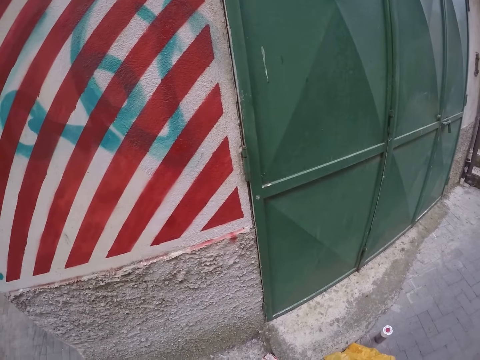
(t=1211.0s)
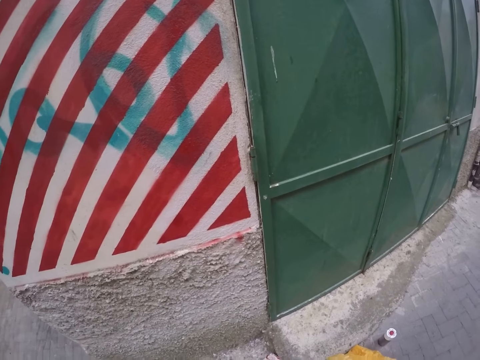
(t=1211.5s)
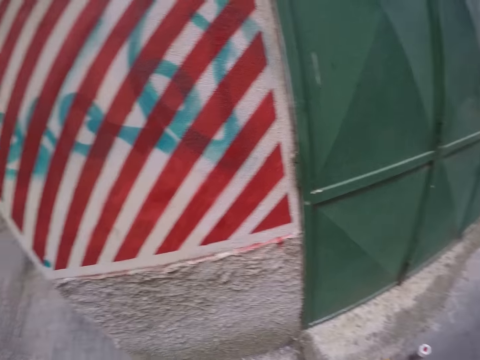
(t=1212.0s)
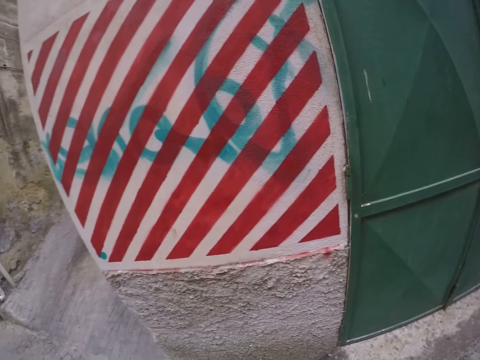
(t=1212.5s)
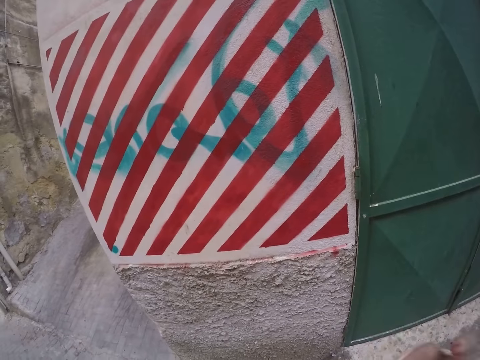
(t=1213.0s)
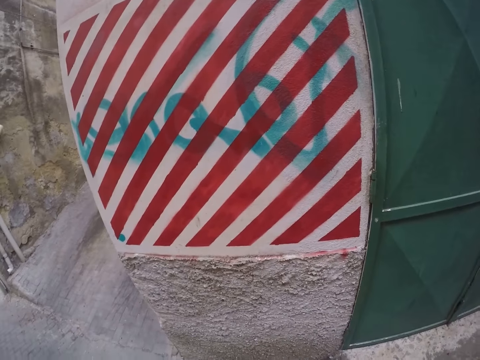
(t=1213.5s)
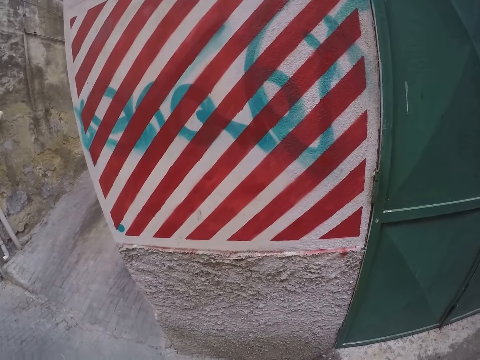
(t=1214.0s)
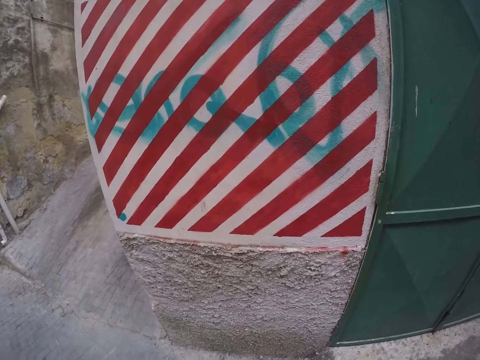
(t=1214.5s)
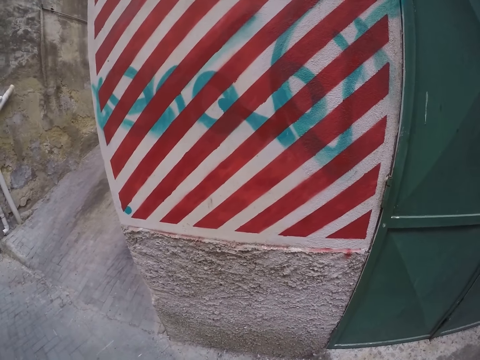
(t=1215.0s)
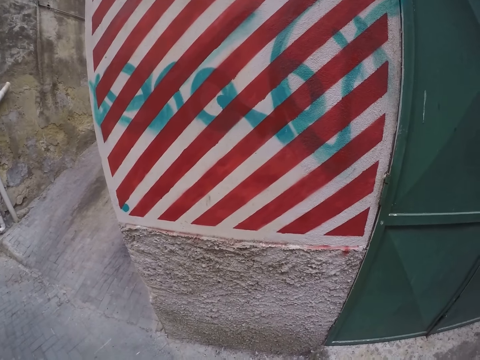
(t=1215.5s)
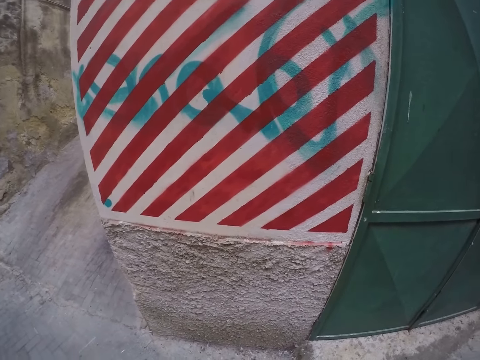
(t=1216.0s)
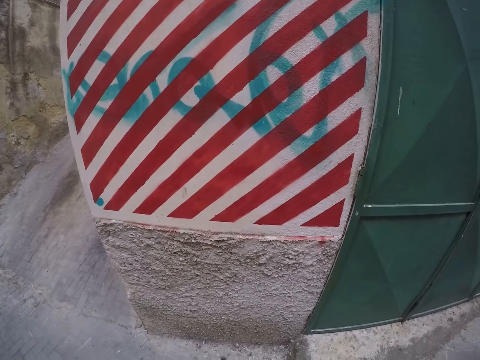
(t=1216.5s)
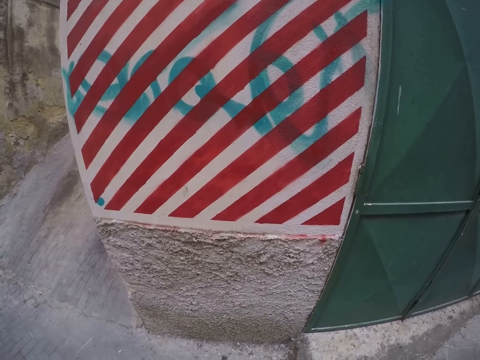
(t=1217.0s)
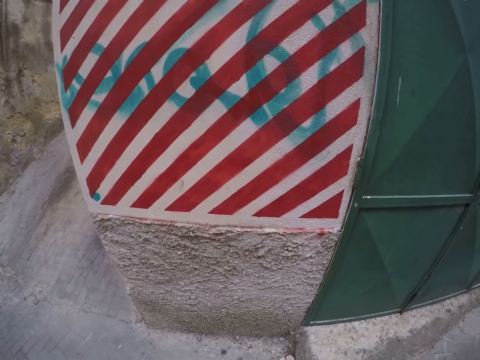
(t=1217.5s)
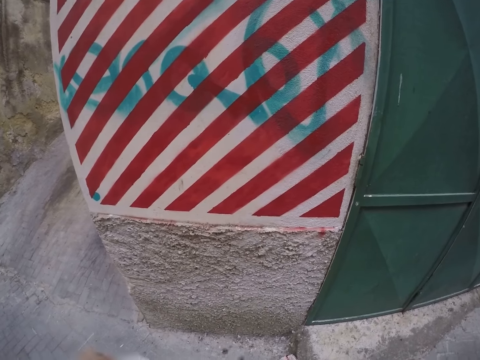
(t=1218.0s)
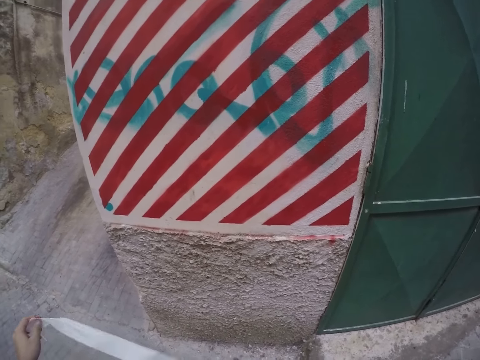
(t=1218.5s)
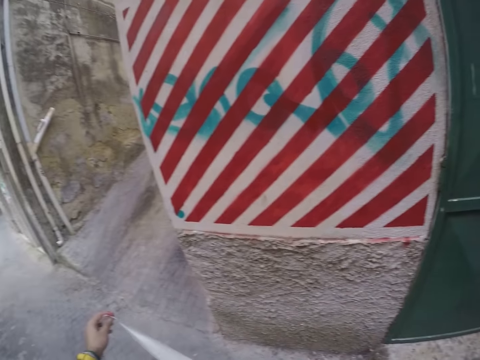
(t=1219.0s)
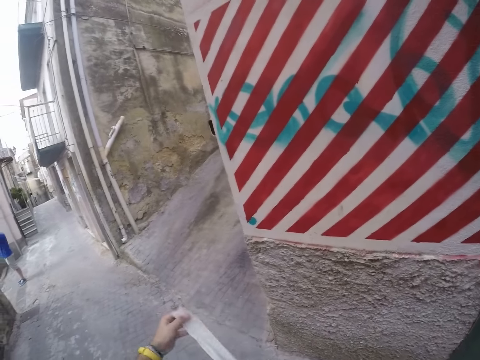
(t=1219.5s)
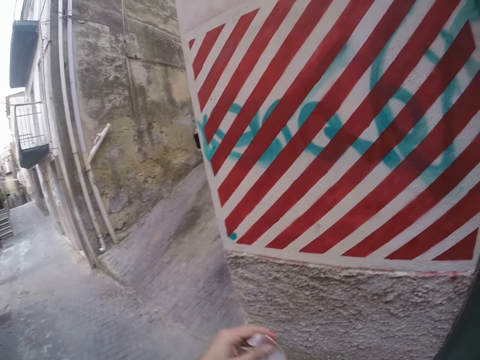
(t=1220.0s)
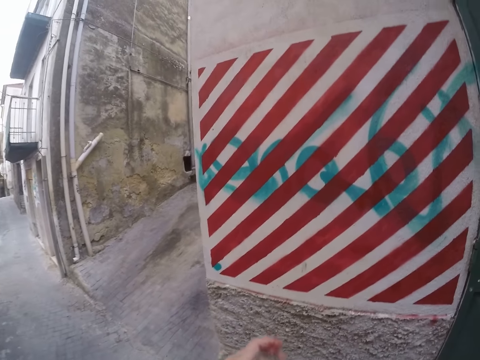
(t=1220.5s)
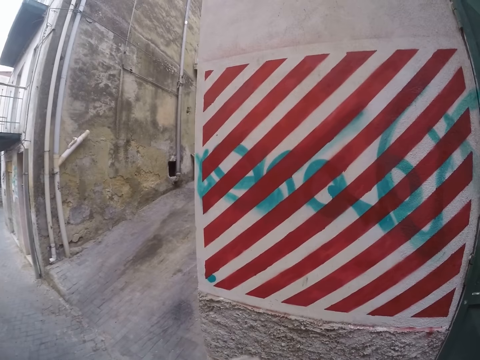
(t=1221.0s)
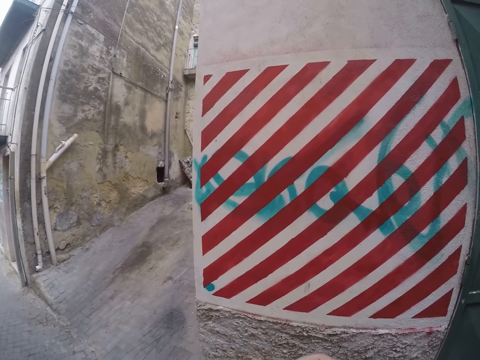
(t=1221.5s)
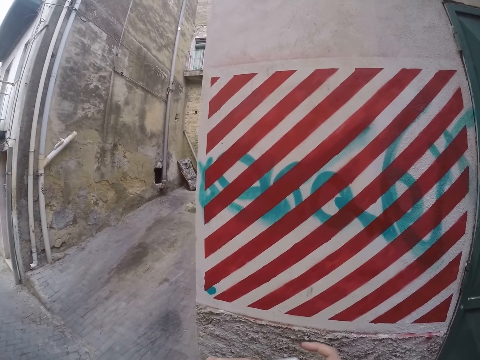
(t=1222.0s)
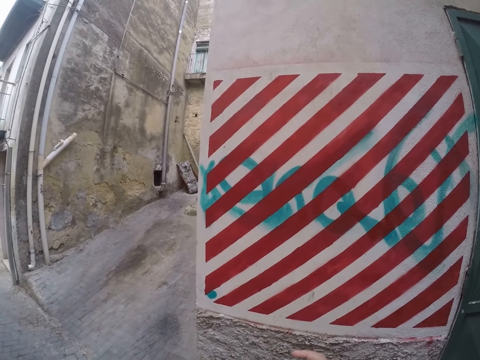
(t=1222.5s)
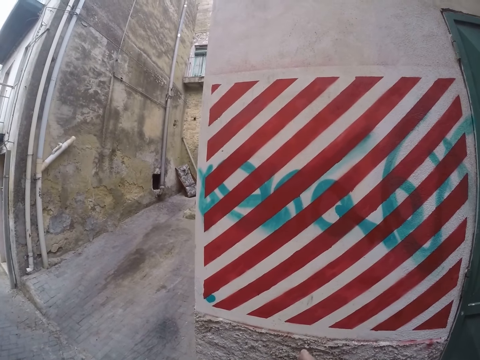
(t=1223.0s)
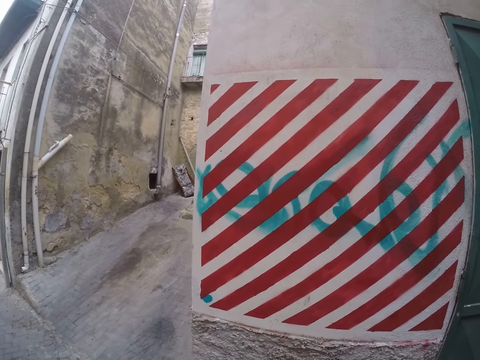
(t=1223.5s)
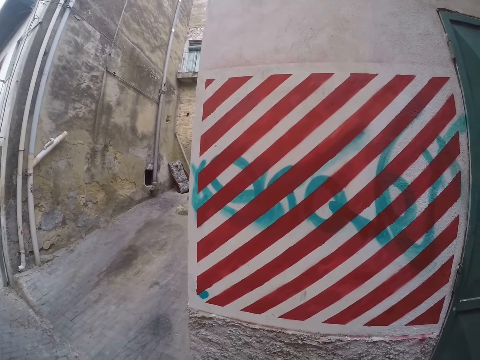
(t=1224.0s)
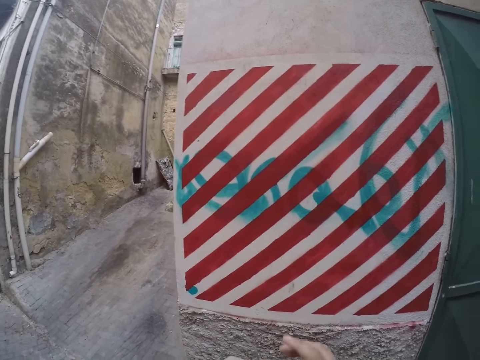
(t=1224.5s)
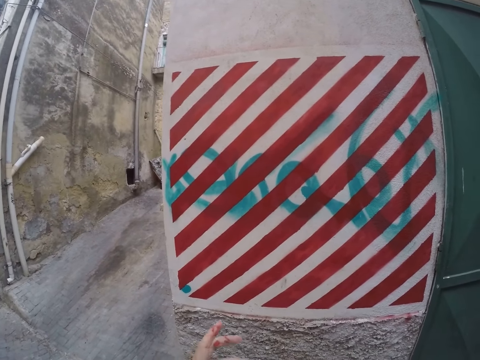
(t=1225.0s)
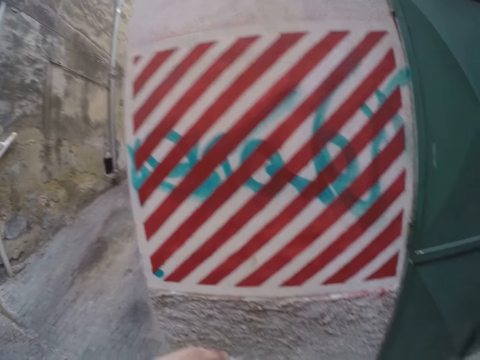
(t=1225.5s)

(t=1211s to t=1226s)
The camera wearer holds a masking tape in his left hand. He holds the masking tape in both hands.

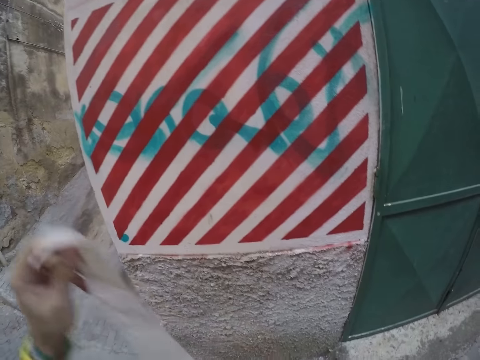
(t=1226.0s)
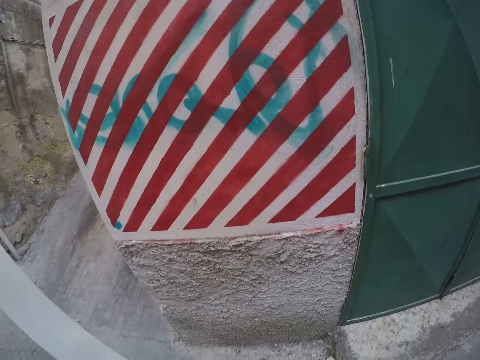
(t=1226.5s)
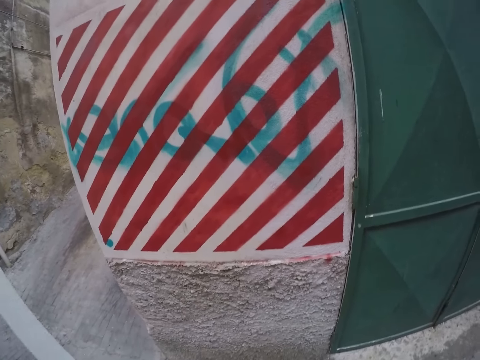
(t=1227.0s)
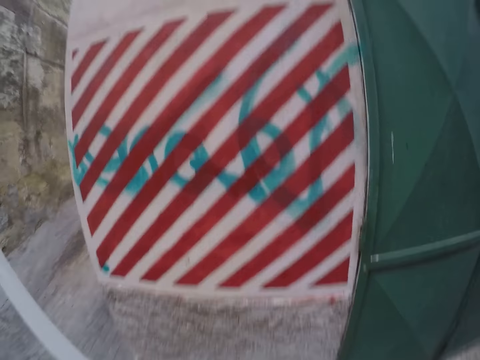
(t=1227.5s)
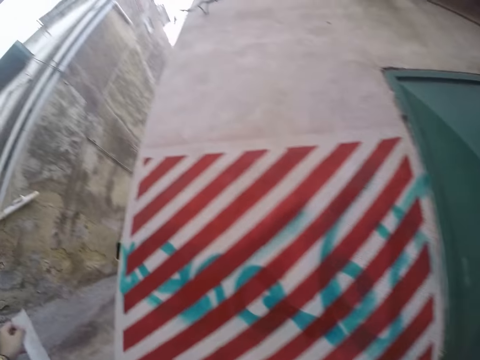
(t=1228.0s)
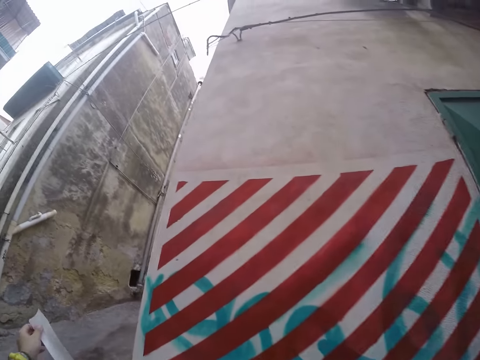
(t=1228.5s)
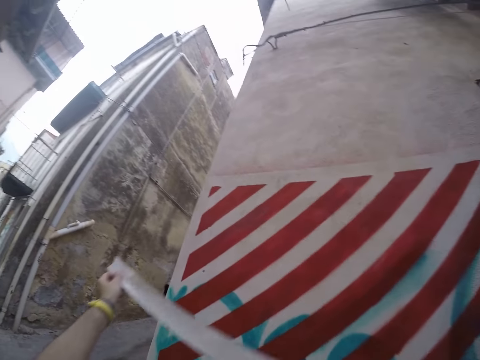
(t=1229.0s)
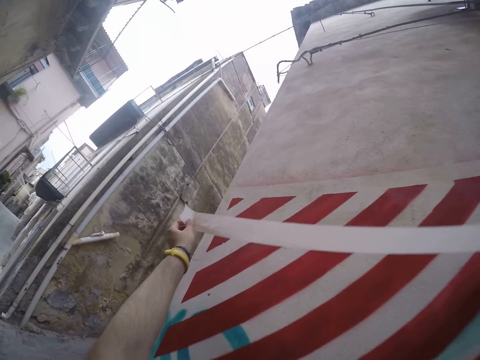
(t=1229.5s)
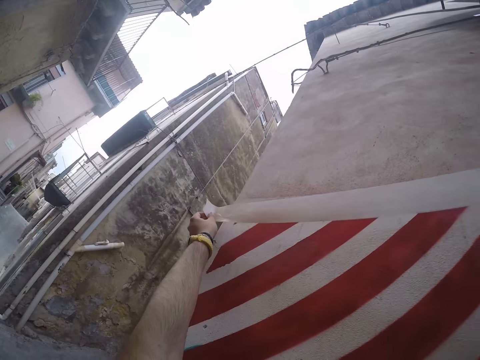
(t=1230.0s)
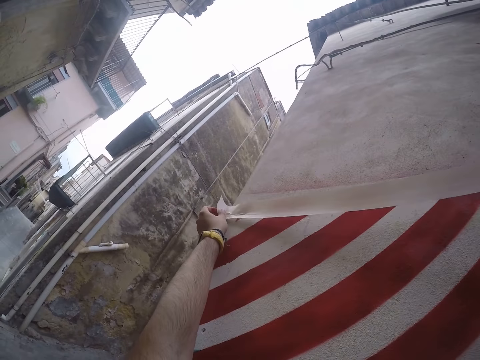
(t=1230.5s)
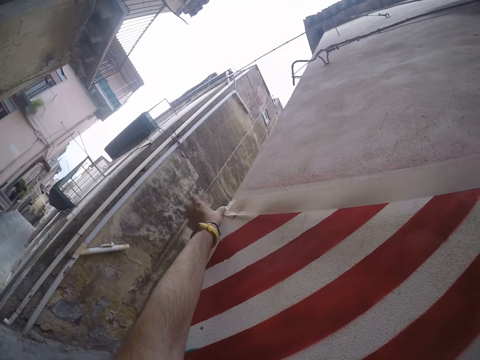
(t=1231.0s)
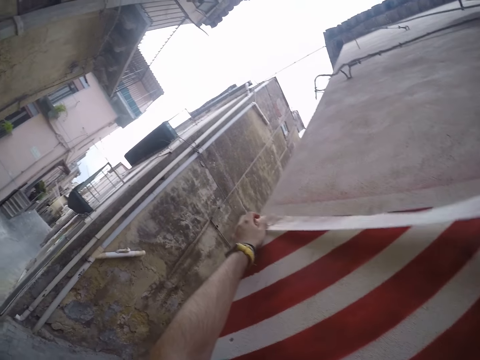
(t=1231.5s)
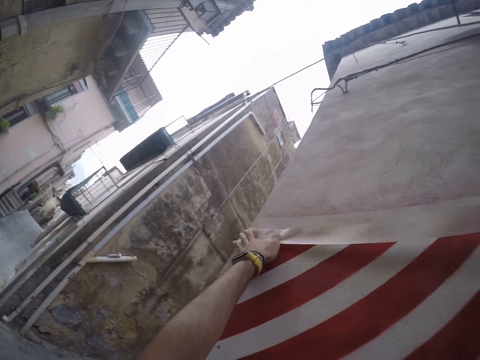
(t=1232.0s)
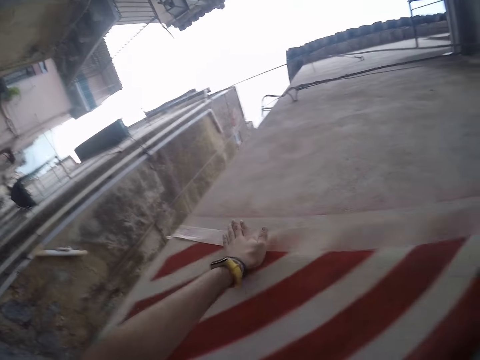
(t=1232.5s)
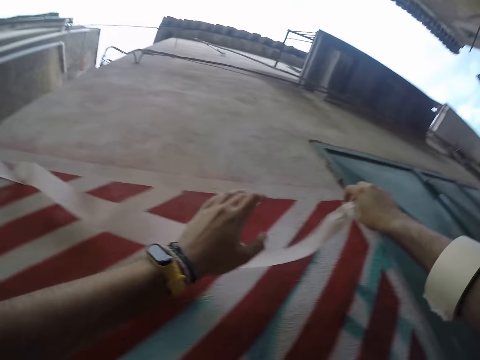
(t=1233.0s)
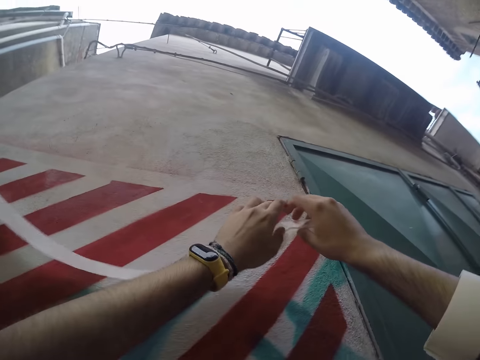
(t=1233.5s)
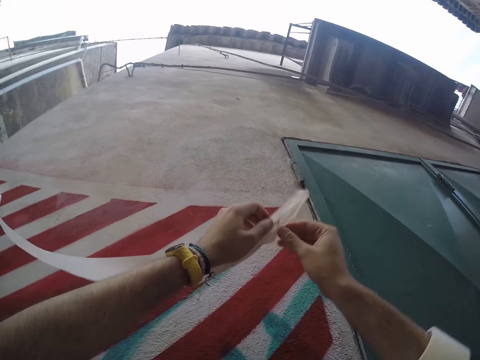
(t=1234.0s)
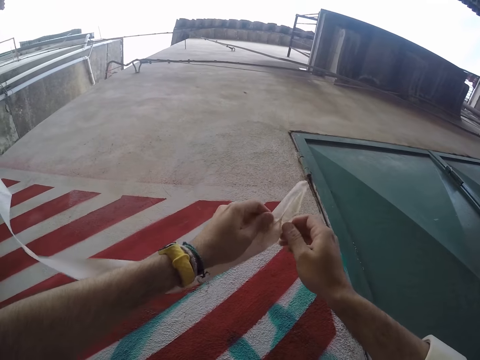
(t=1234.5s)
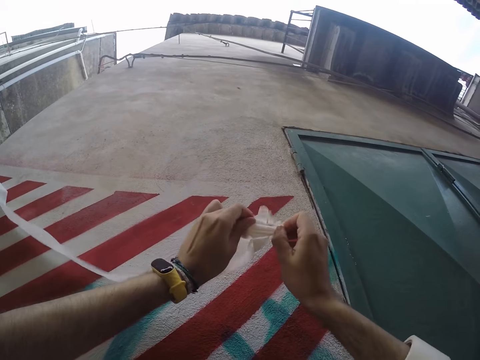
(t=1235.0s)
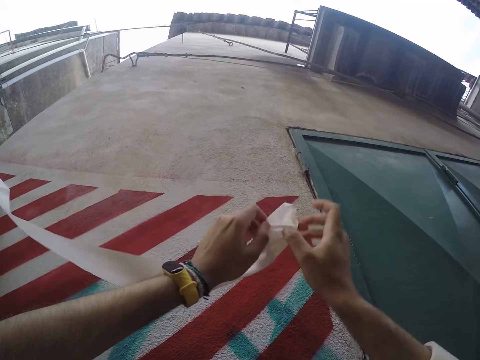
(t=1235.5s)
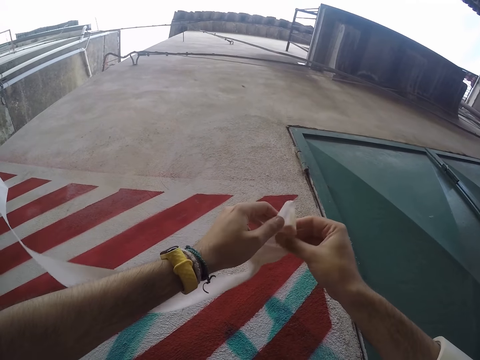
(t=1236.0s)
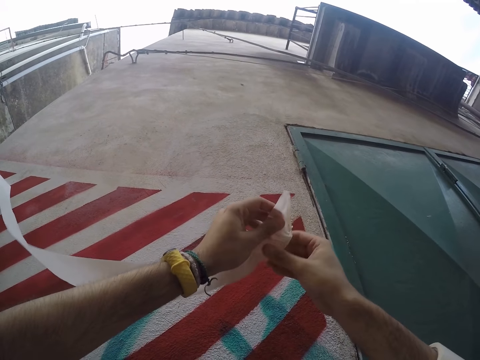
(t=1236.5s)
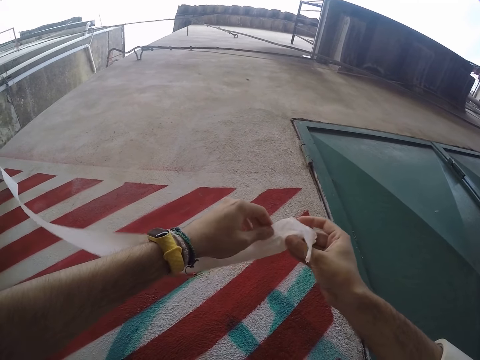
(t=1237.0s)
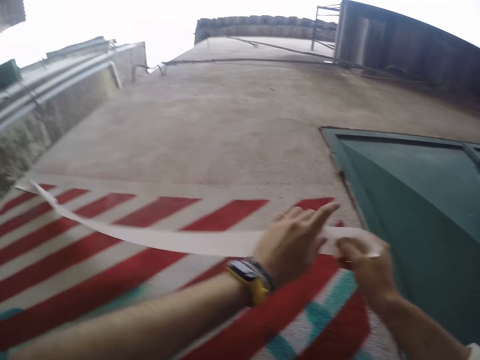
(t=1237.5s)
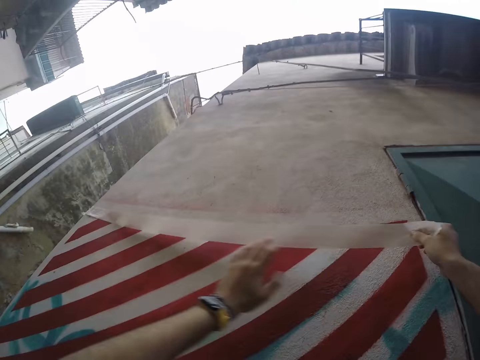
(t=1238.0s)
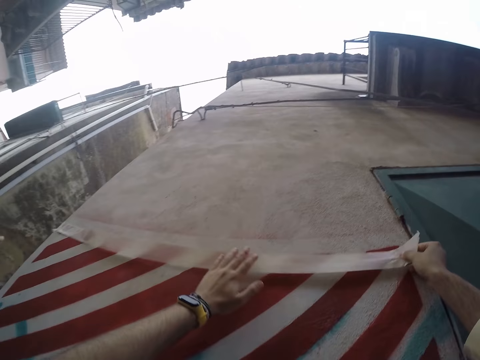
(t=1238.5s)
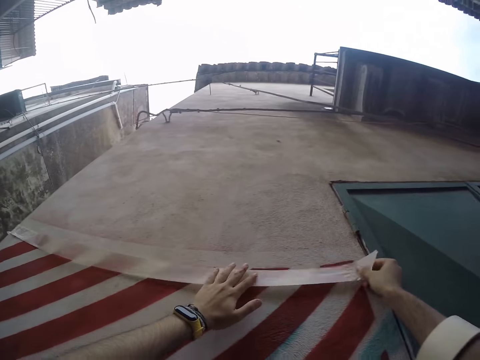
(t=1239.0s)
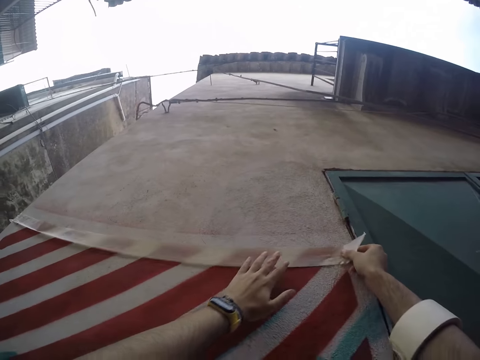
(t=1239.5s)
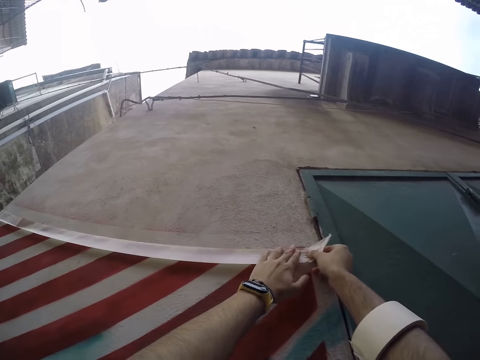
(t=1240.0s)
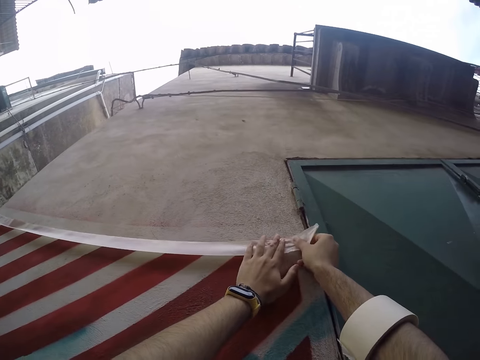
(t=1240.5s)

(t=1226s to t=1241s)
The camera wearer places the masking tape on the wall with his left hand. He straightens the end of the masking tape with both hands. He places the masking tape on the wall with both hands.
